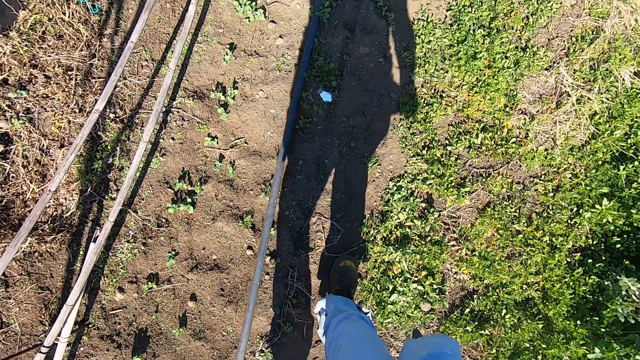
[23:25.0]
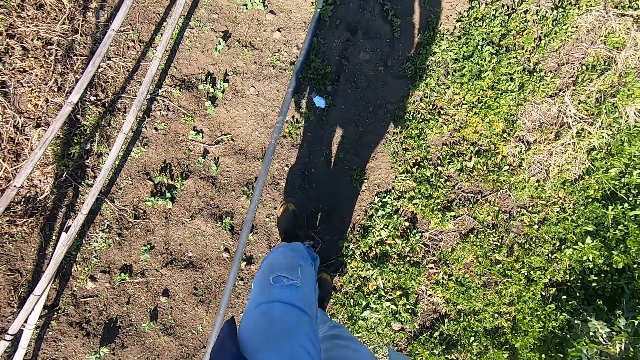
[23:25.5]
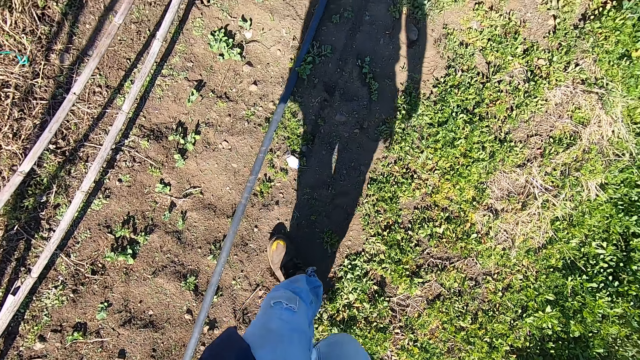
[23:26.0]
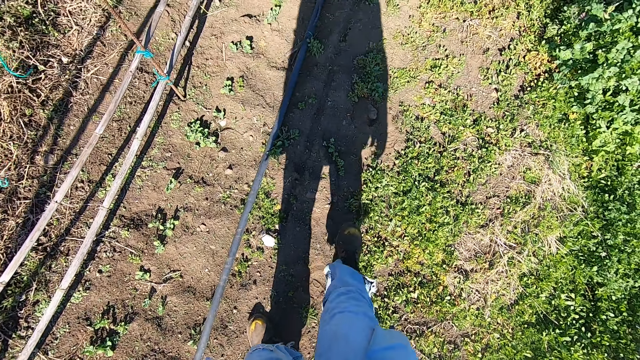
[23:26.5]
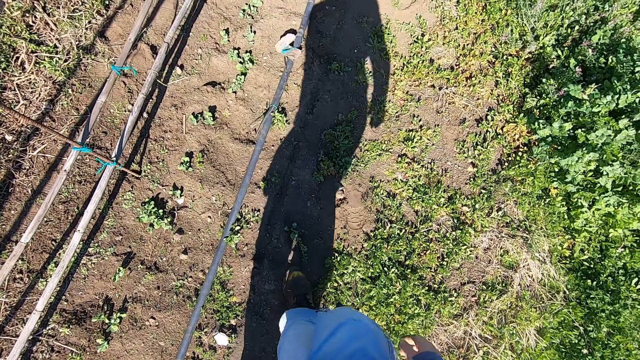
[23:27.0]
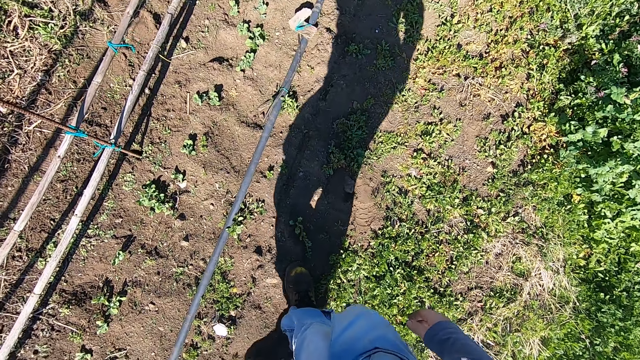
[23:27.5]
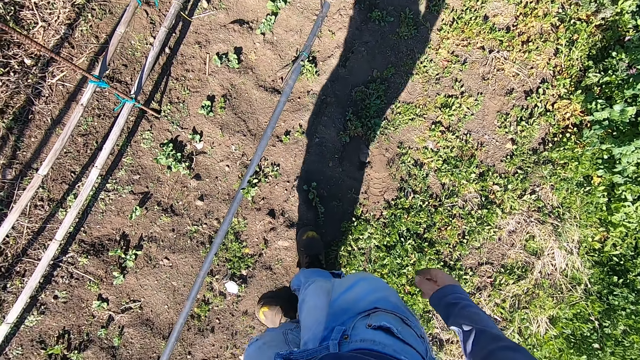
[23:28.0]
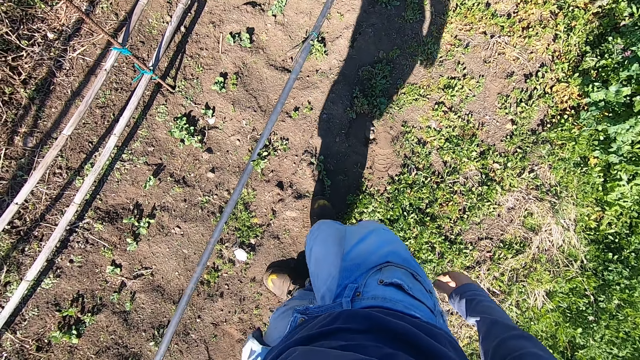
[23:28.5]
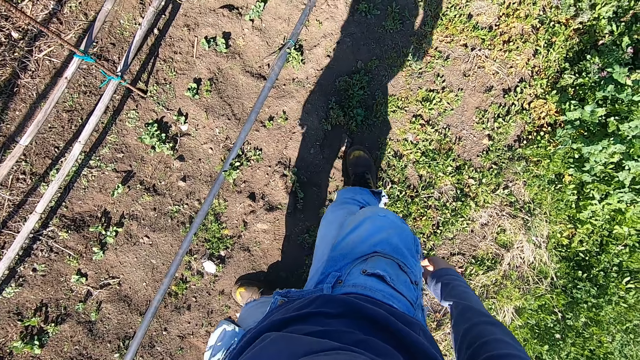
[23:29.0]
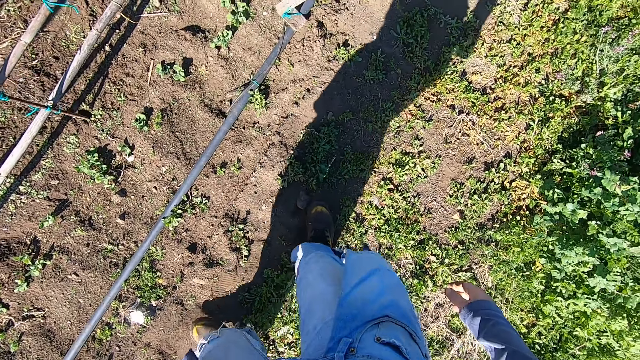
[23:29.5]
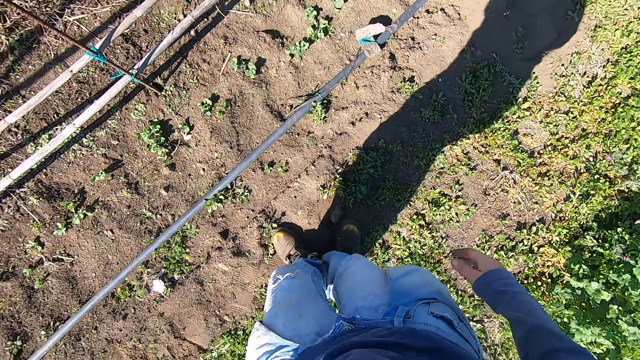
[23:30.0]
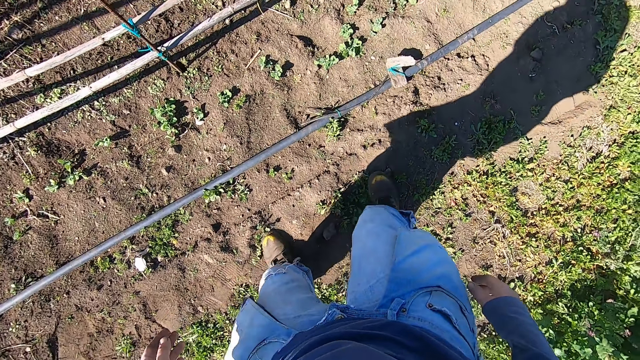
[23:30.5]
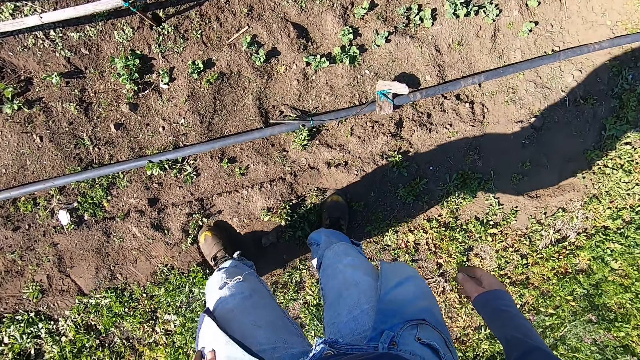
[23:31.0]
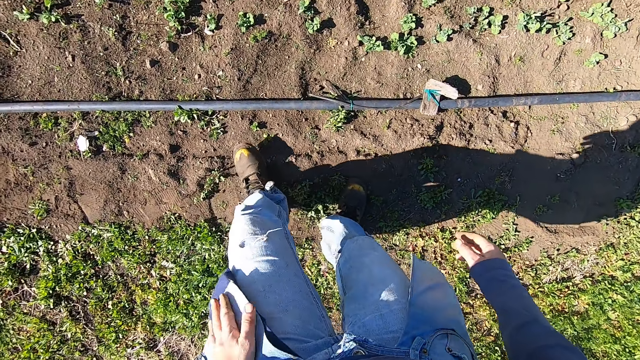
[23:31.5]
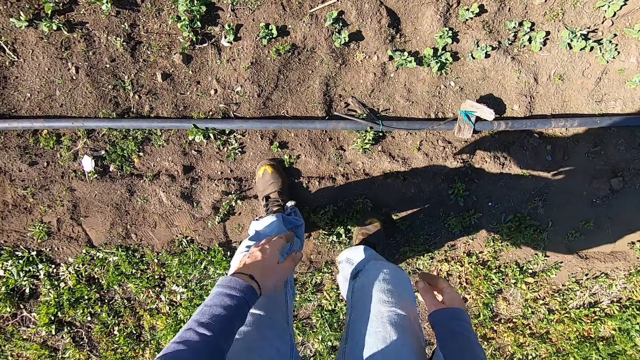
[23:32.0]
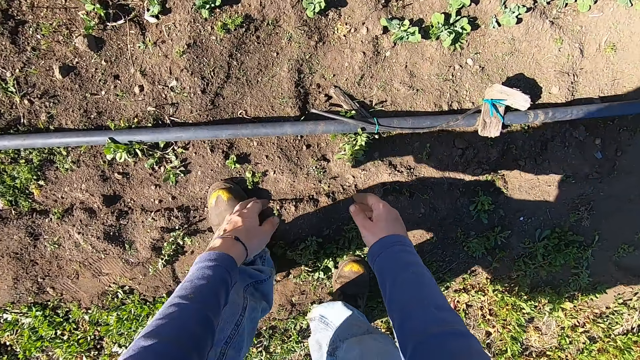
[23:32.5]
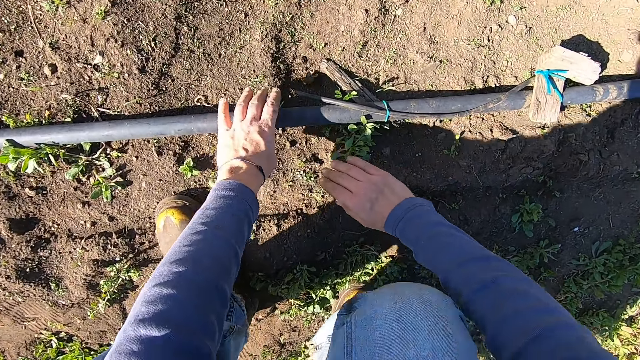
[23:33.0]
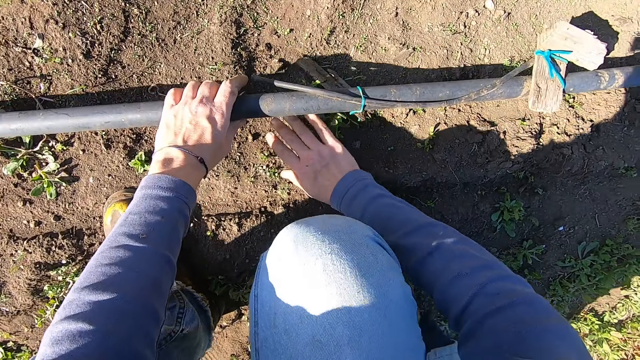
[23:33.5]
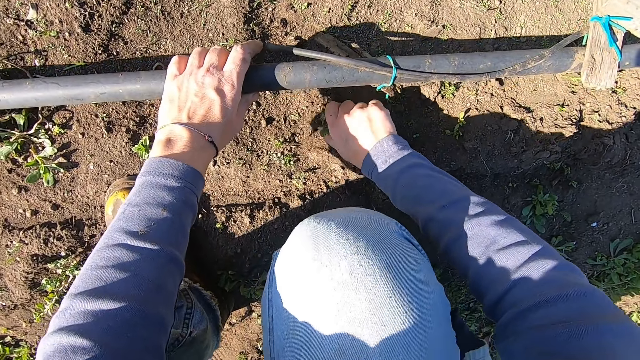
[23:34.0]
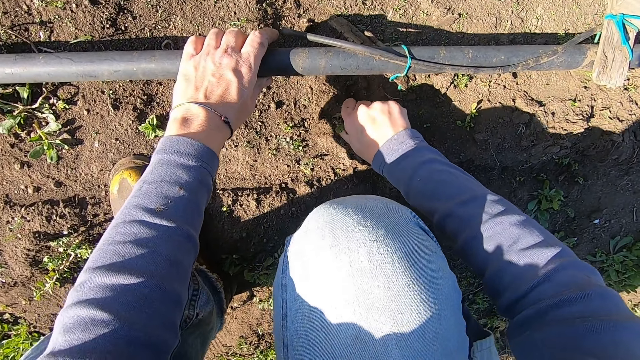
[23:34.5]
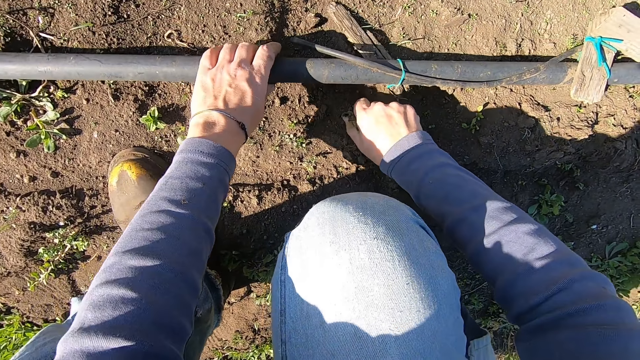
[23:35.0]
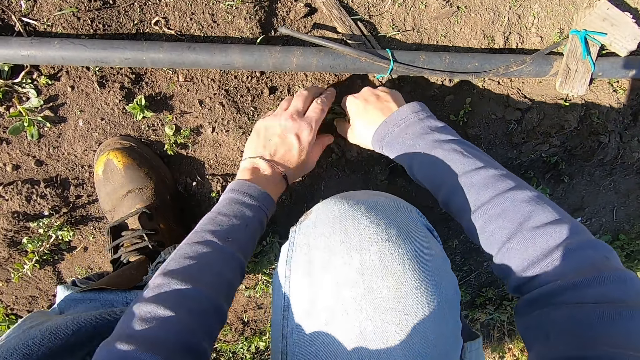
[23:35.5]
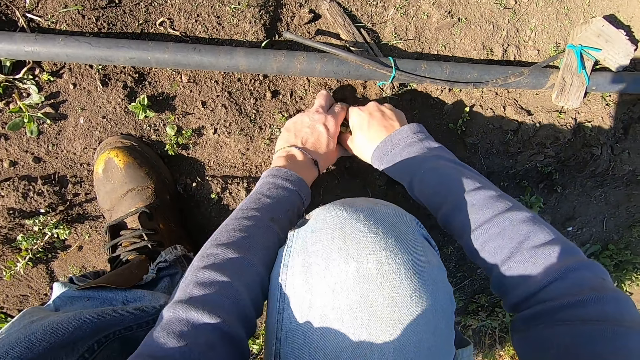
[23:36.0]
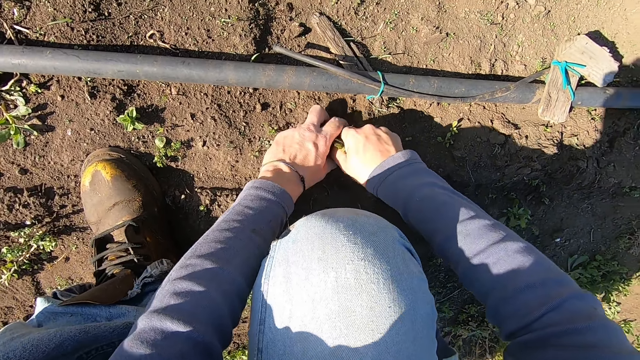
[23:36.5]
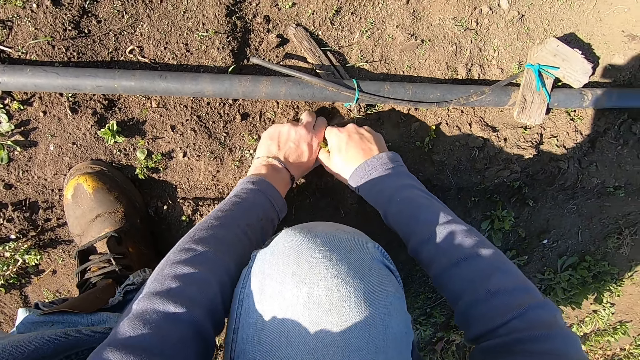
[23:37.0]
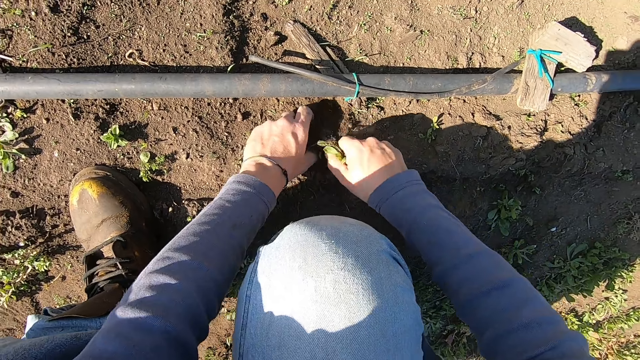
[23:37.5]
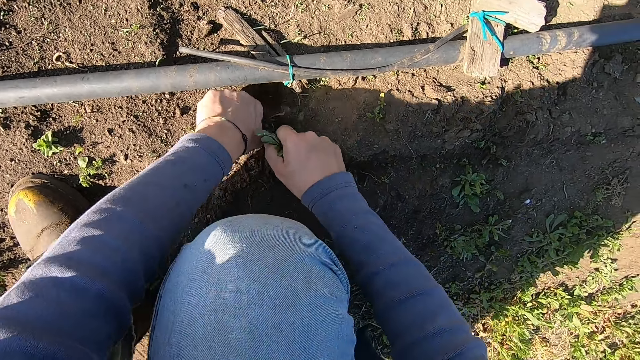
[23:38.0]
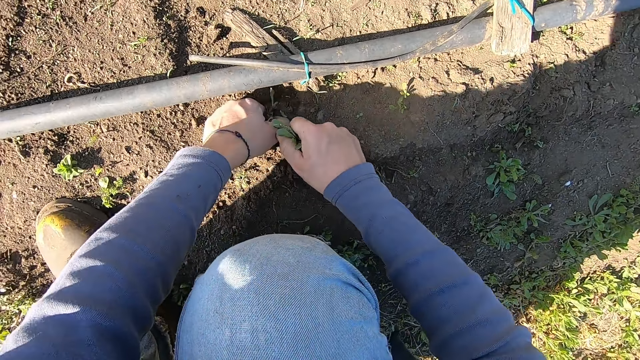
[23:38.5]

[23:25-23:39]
The camera wearer squats. He bends. He lifts a pipe with his right hand from the ground. He holds the pipe. He uproots a weed on the ground with his right hand. He drops the pipe on the ground. He uproots a weed on the ground with both his hands.

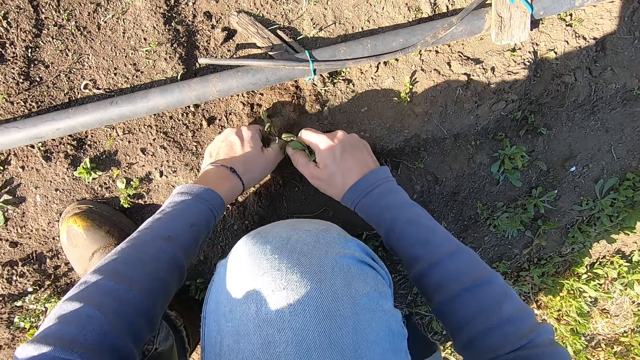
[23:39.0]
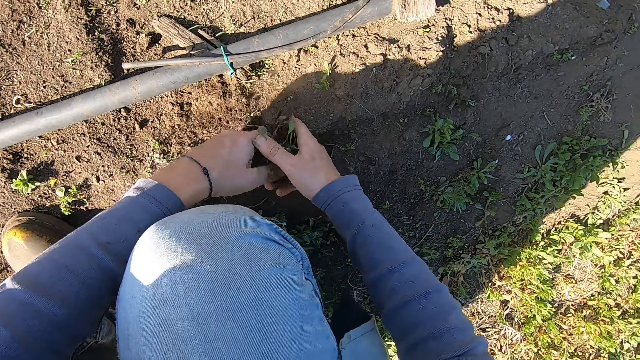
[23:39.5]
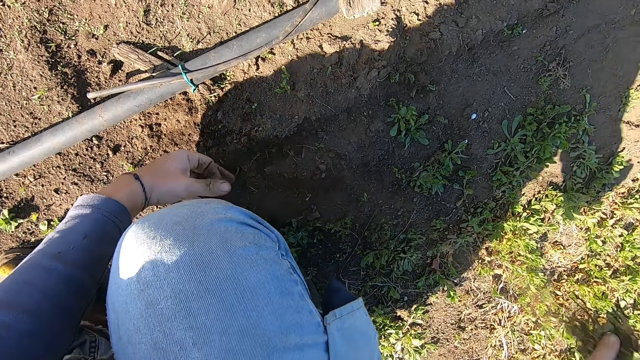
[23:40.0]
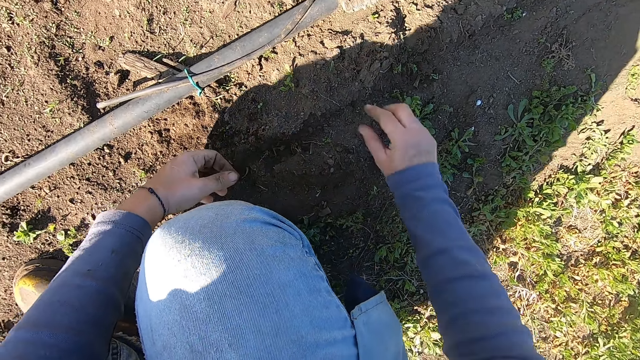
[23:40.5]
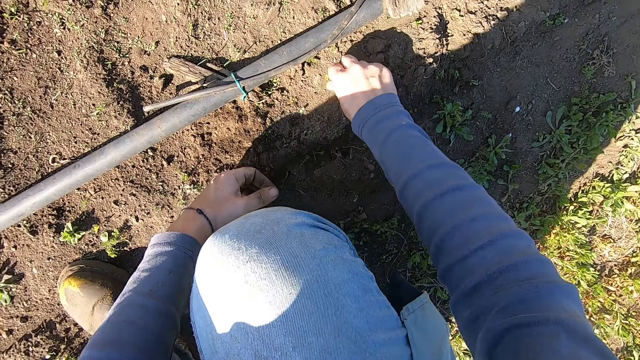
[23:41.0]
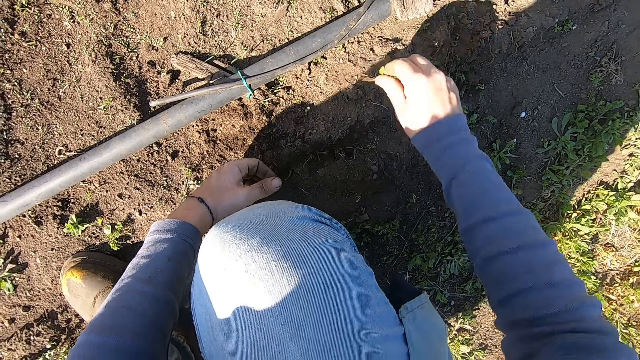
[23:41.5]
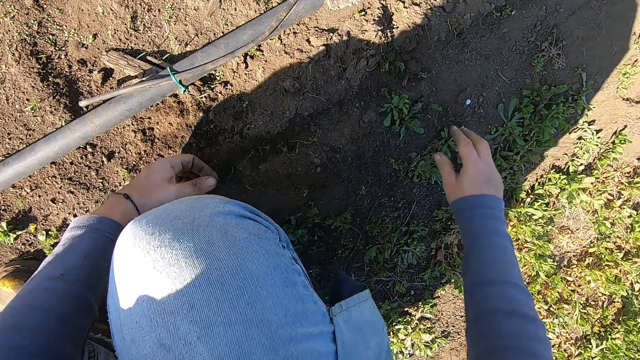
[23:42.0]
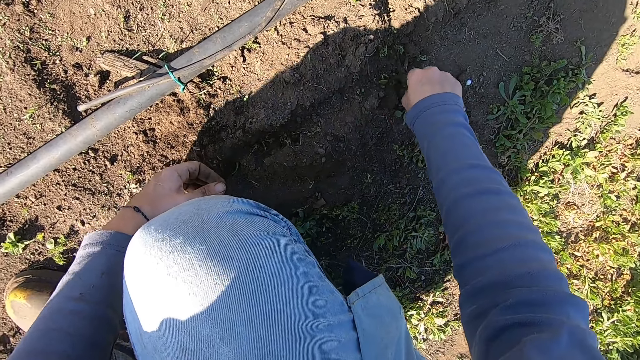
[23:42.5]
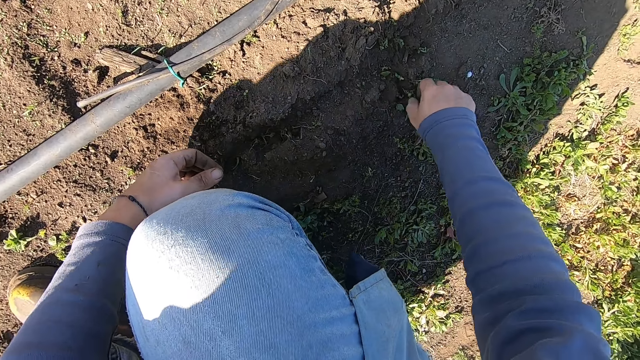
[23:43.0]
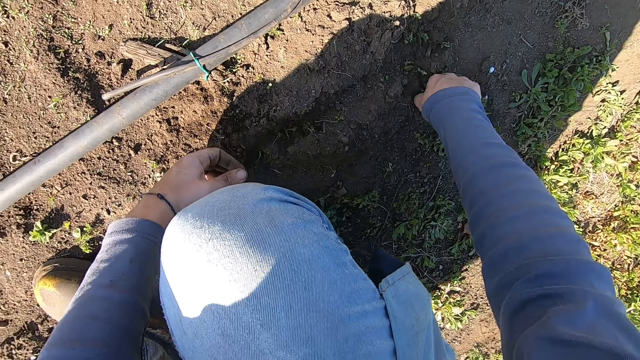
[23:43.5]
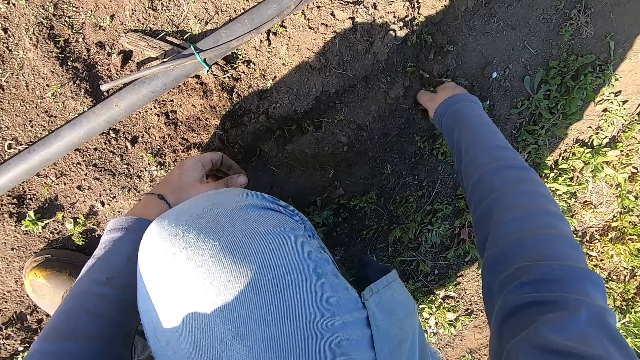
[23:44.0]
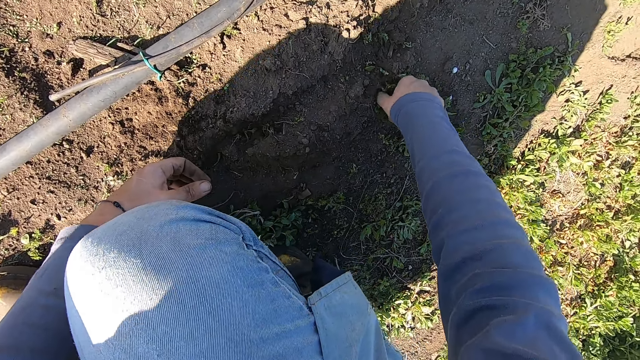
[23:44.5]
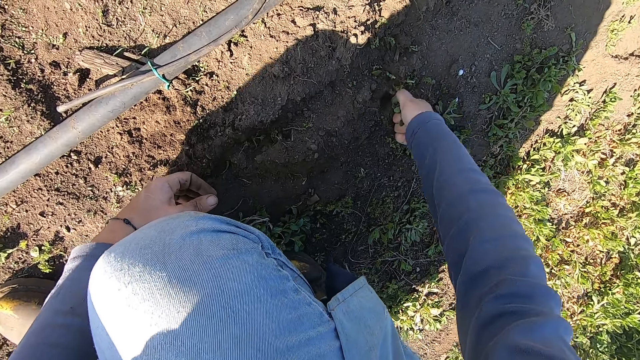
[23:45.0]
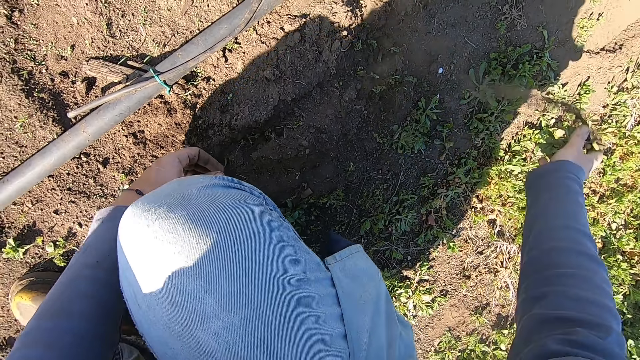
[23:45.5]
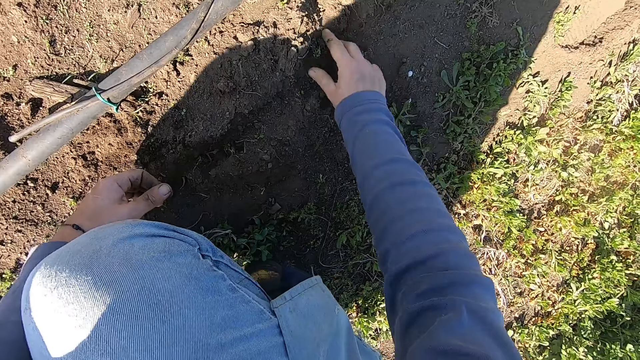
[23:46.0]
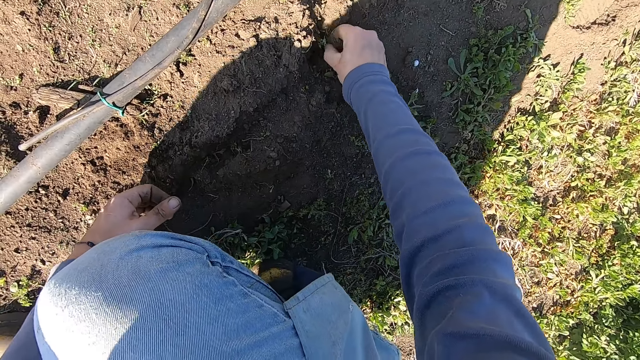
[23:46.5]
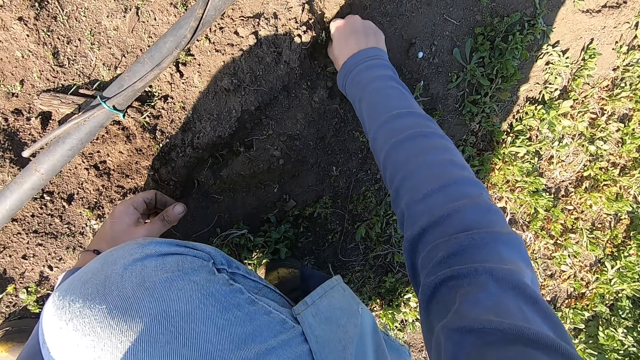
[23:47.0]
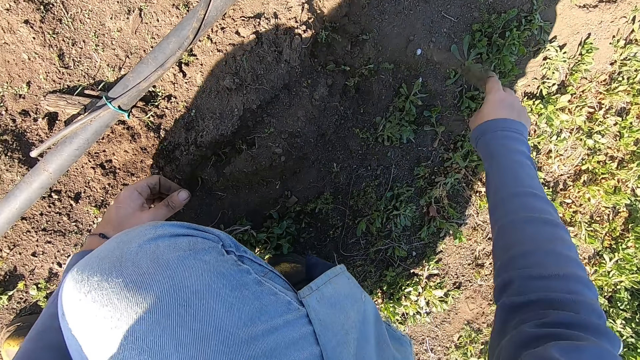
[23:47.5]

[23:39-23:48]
The camera wearer throws away the weeds with his right hand. He uproots a weed on the ground with his right hand. He throws away the weed. He uproots a weed on the ground with his right hand. He throws away the weed. He uproots a weed on the ground with his right hand. He throws away the weed.
